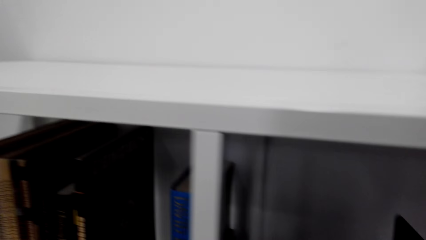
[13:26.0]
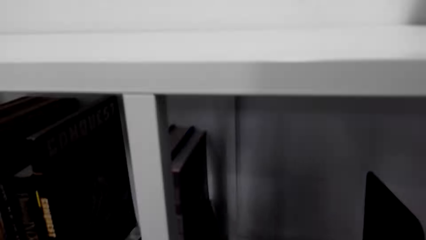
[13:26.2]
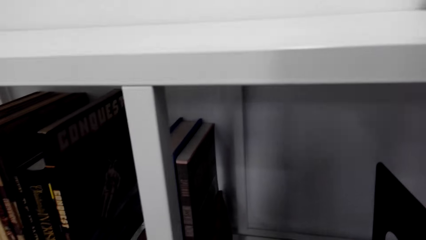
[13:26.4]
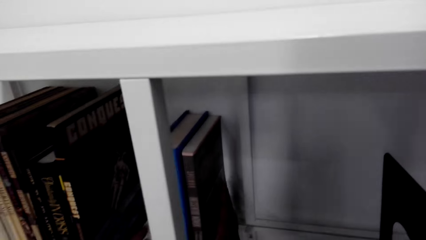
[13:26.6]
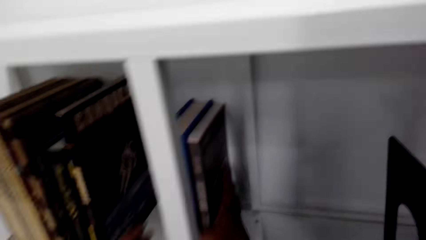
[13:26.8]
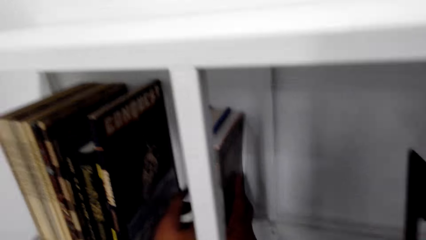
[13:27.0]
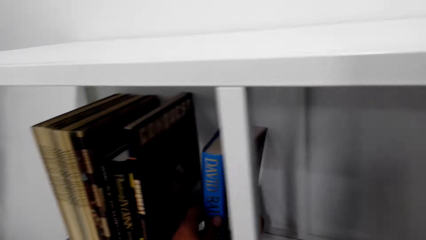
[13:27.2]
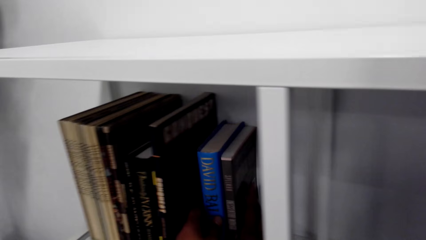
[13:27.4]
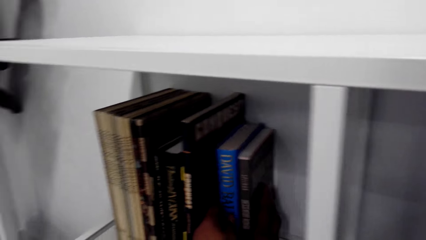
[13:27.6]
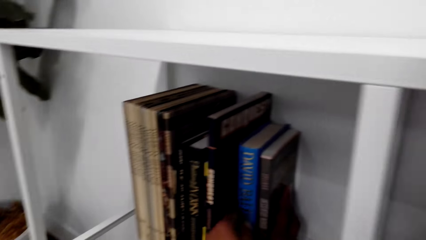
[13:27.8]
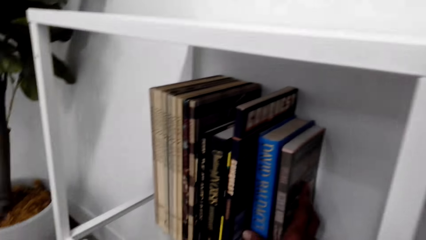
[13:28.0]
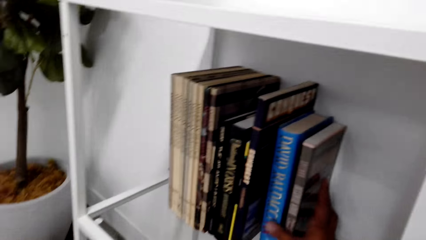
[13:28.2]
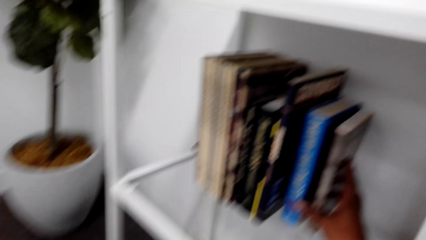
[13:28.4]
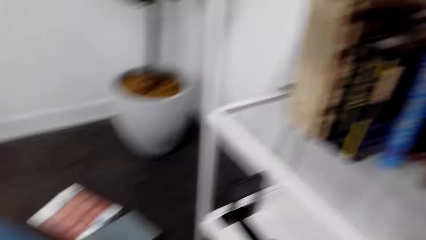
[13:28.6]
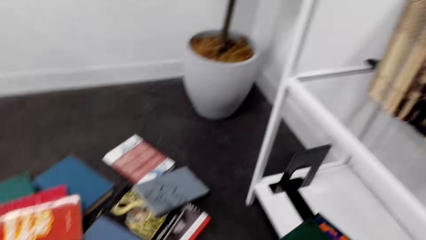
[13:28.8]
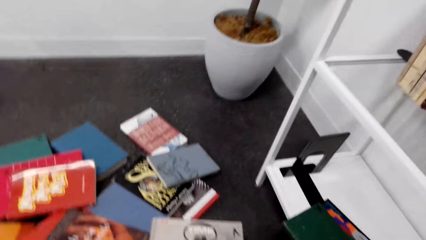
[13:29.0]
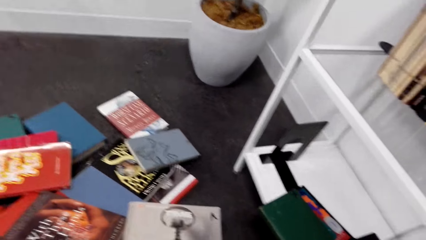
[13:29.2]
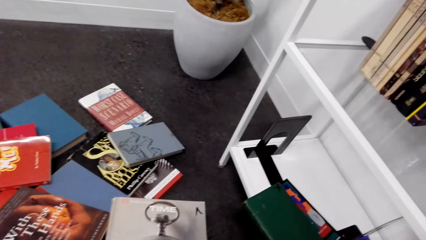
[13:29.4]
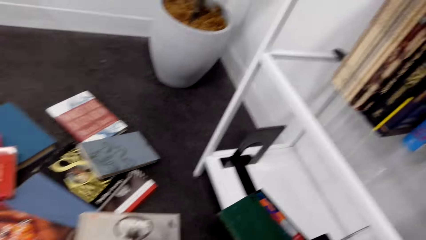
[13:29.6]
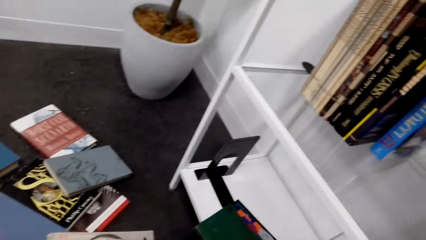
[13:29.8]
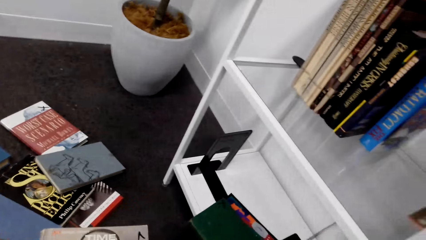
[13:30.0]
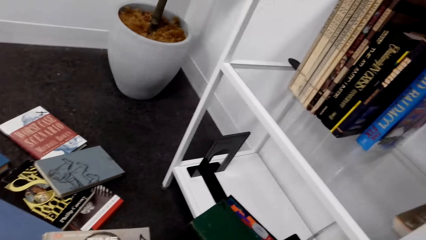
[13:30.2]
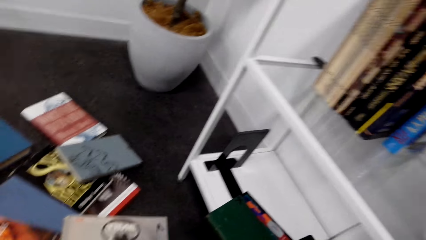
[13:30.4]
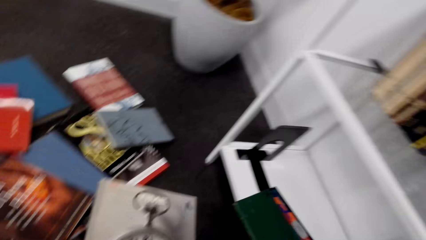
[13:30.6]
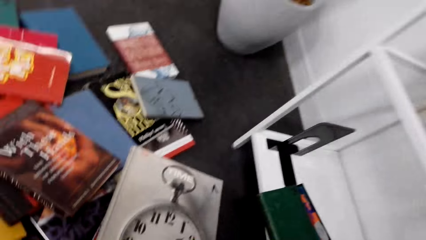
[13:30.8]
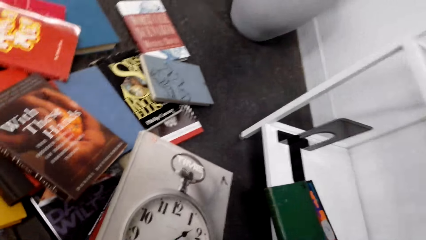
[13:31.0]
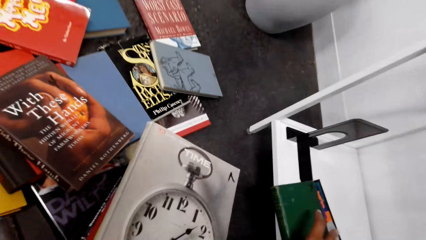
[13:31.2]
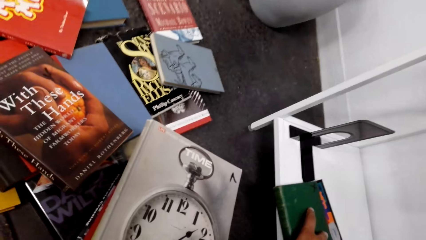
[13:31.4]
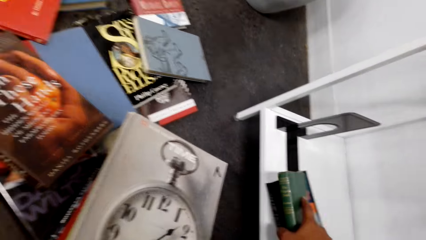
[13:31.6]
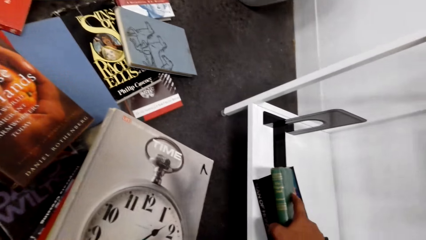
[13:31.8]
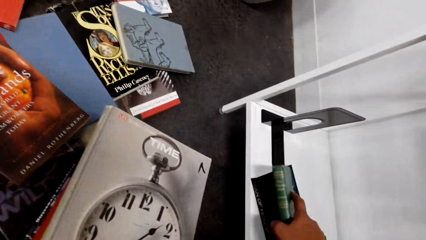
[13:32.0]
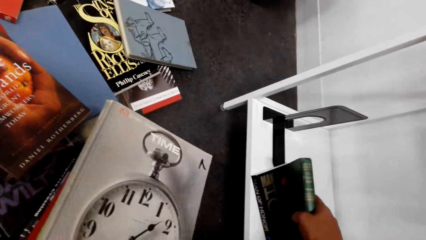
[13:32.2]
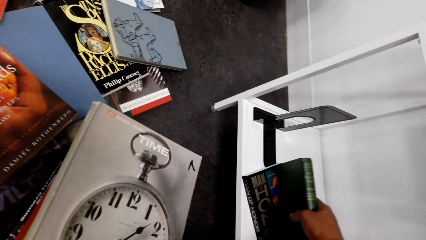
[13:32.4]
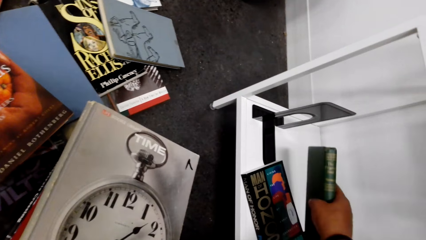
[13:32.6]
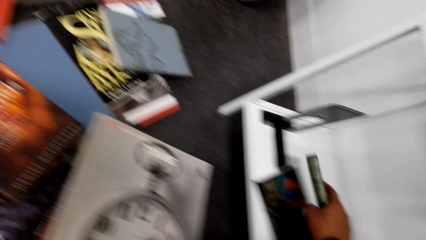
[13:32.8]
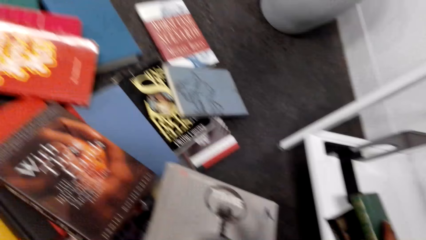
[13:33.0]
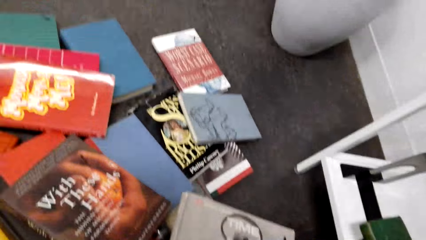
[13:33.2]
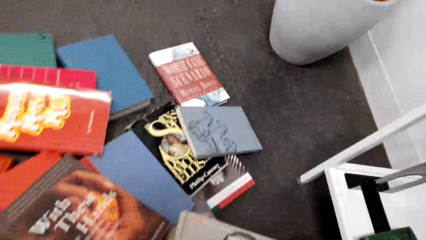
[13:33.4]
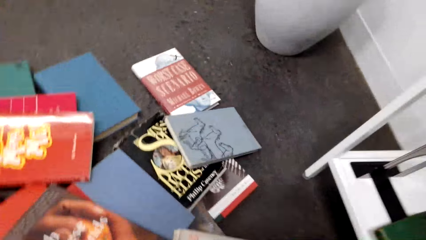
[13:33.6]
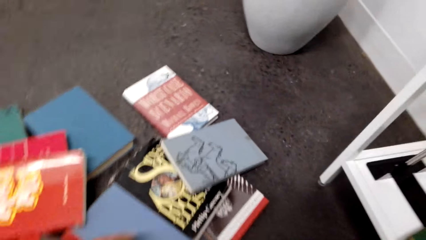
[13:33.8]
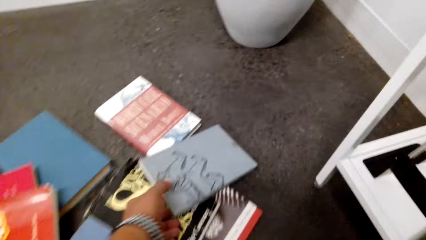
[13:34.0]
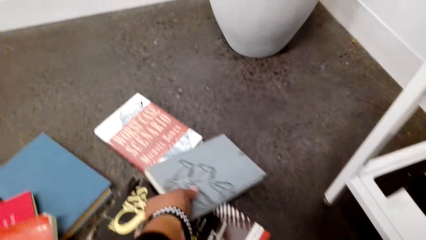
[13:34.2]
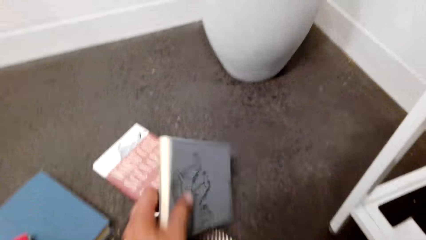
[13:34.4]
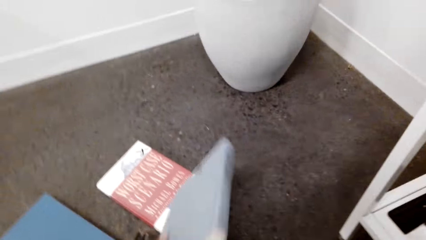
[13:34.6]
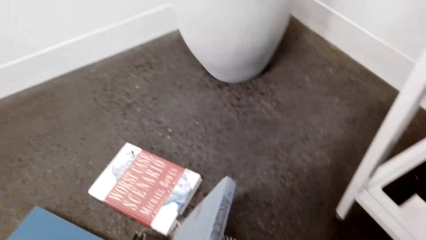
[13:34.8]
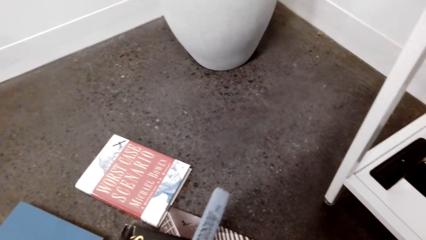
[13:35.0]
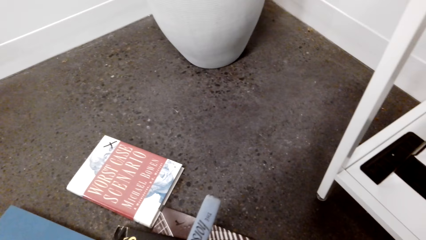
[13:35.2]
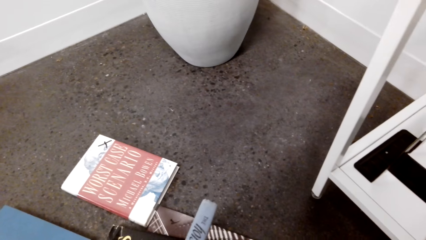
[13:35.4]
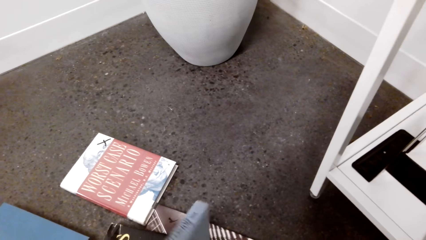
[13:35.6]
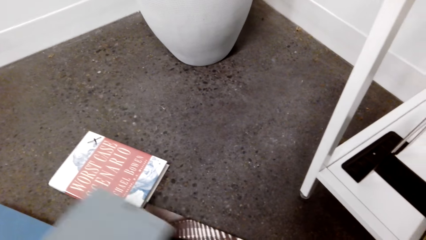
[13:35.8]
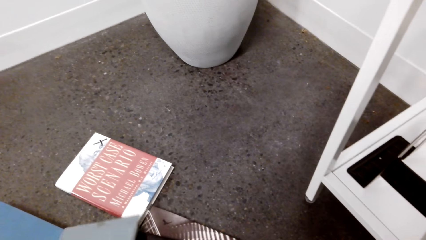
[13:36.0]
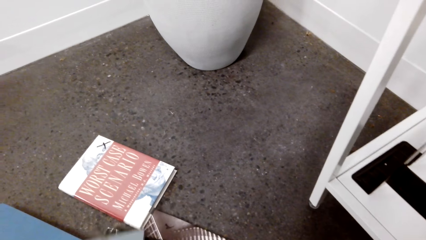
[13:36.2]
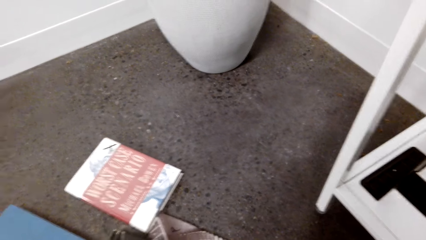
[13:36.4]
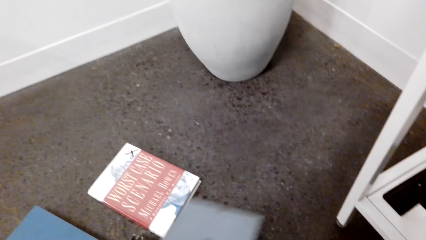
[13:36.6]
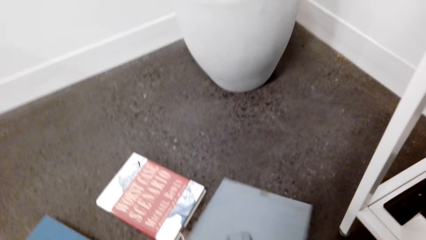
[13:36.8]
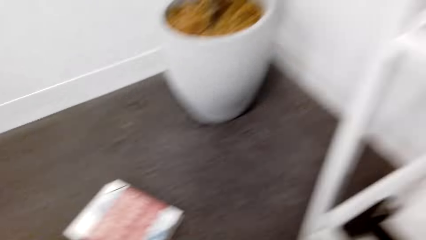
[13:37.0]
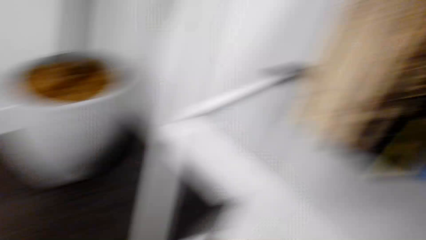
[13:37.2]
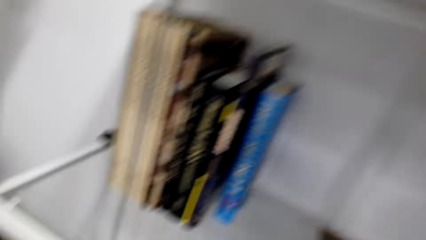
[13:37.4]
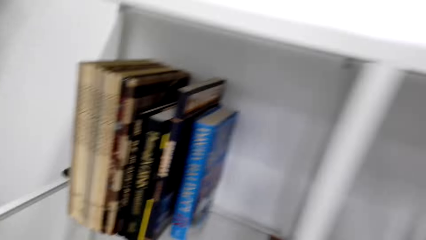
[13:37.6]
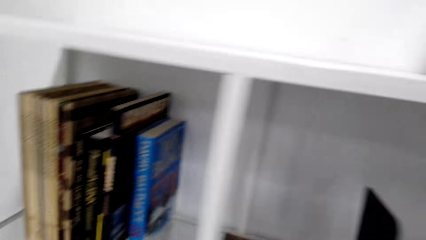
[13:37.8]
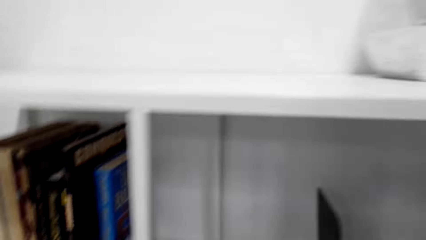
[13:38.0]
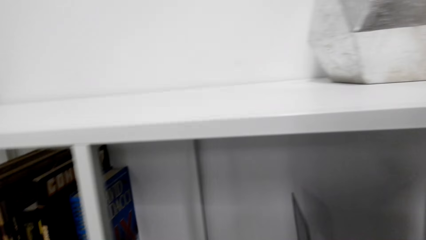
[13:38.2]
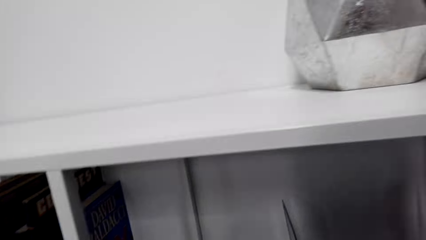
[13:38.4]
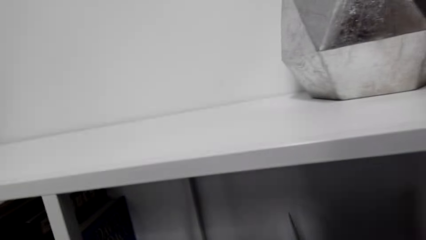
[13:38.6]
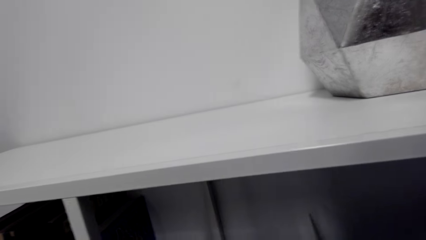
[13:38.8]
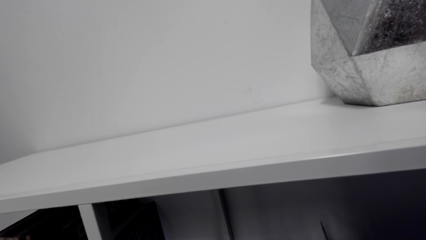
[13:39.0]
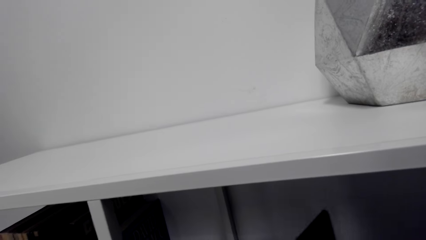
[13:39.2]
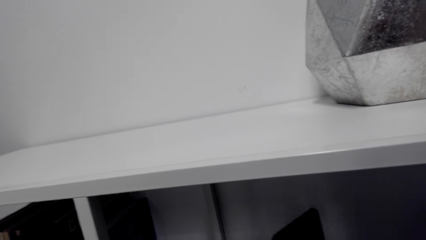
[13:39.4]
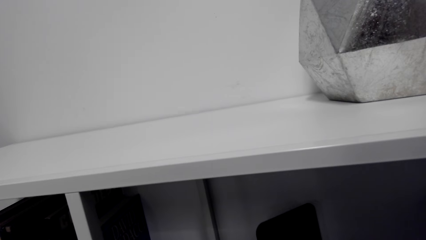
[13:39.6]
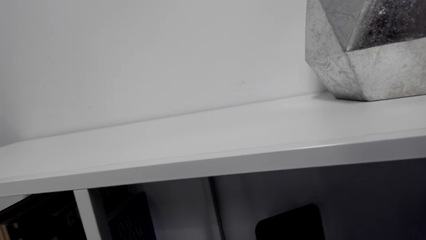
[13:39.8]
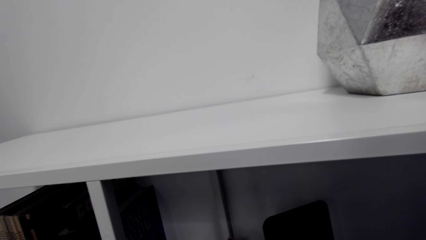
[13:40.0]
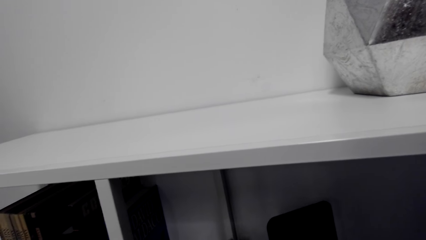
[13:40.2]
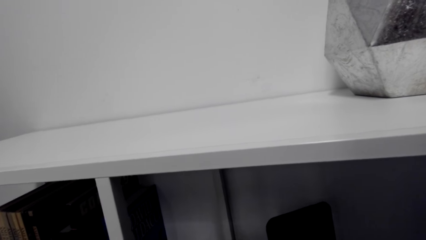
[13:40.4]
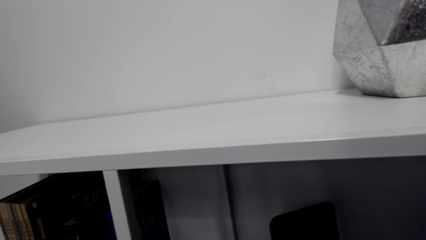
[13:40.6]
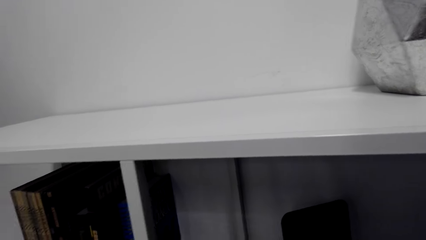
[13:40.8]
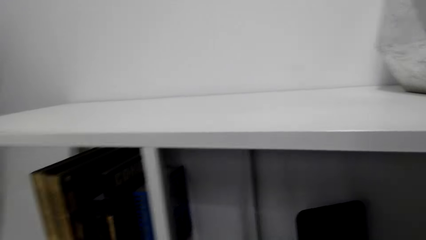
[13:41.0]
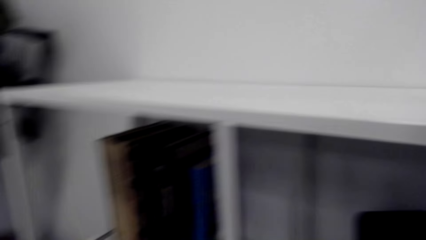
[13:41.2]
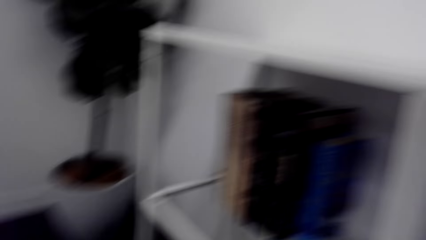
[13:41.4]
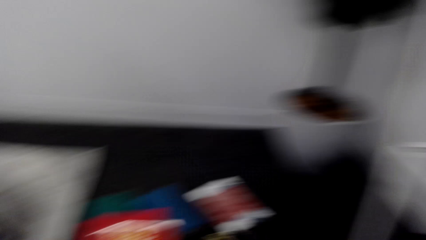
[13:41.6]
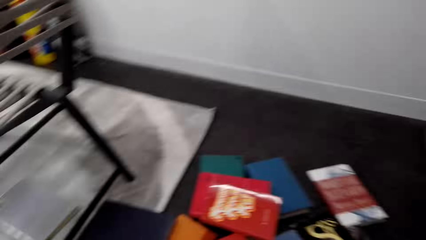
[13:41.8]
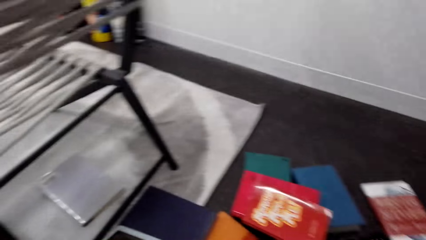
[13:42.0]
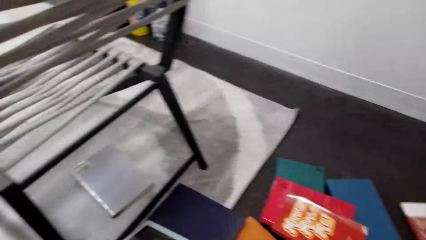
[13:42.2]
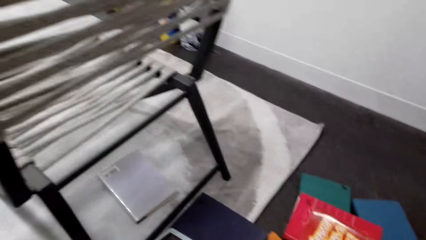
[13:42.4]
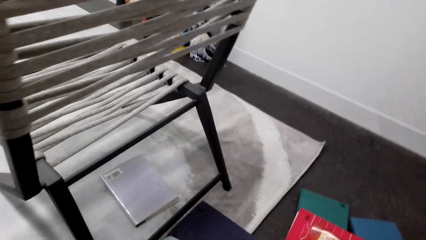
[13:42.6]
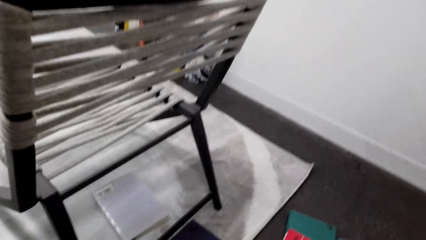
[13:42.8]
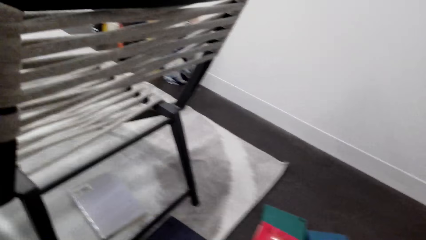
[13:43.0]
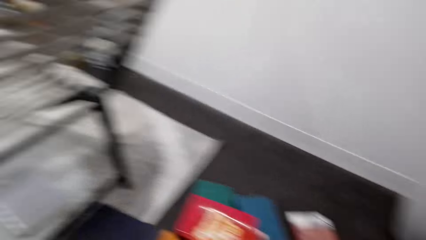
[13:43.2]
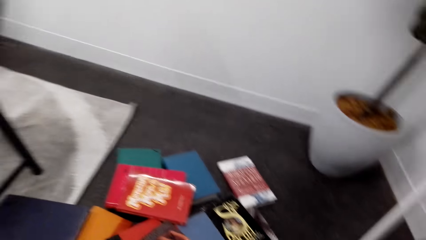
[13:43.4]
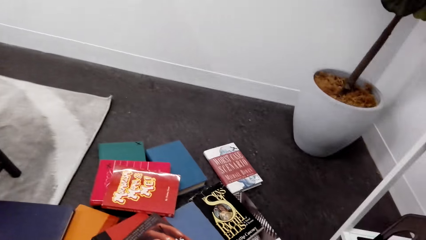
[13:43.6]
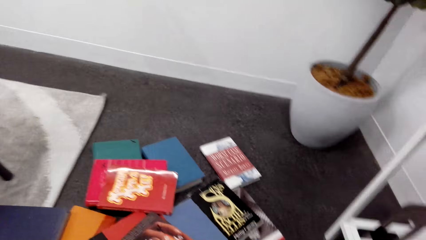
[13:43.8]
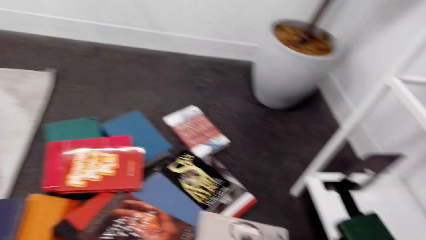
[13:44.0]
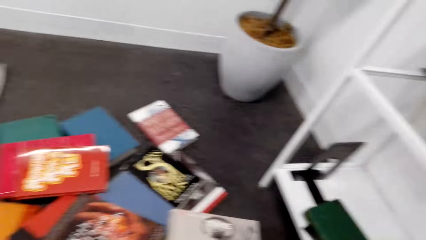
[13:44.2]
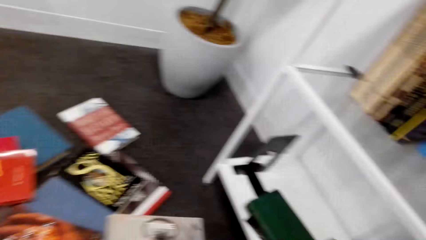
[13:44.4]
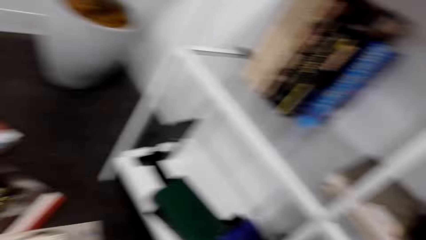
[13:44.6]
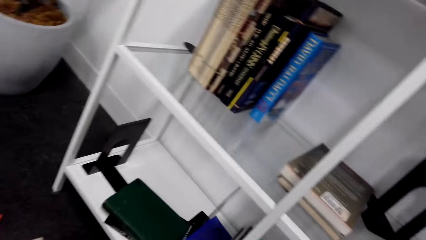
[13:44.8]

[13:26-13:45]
The camera wearer moves books on the shelf. They look around the room. They pick up a book from the shelf. They check the books on the lower shelf. They look around the room. They pick up the book on the floor. They do something. They look around the room.
